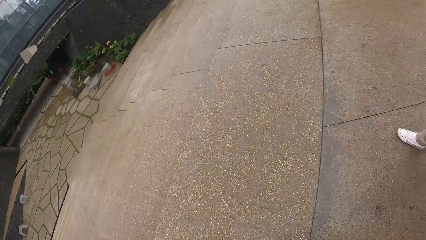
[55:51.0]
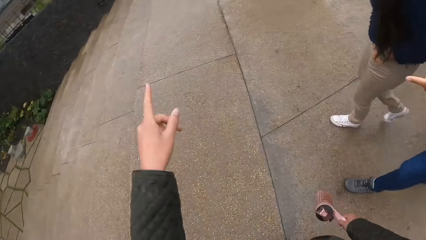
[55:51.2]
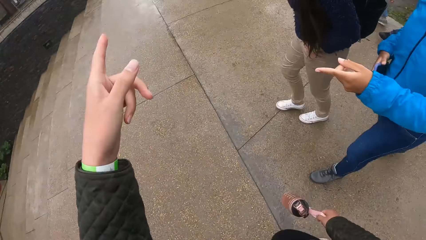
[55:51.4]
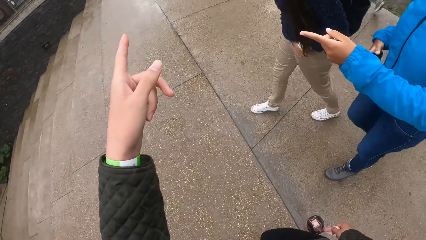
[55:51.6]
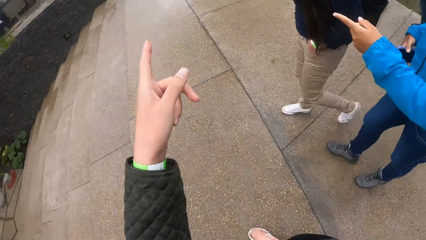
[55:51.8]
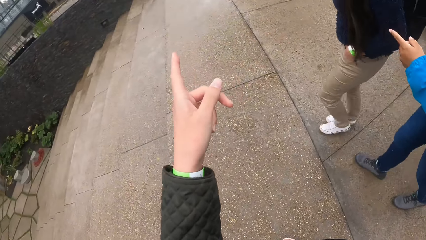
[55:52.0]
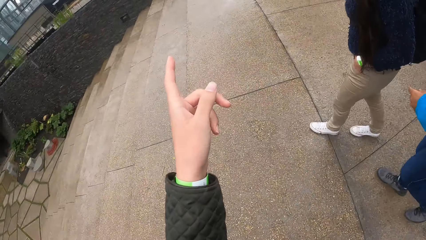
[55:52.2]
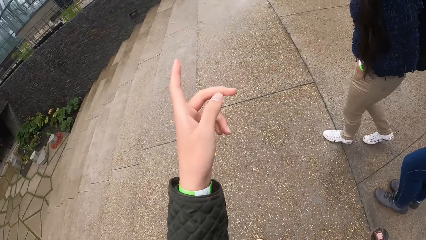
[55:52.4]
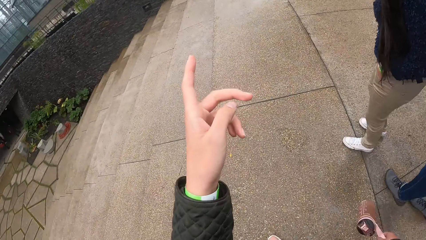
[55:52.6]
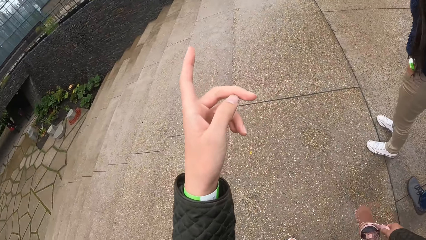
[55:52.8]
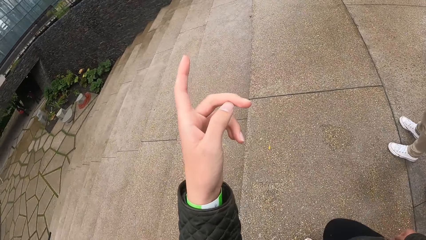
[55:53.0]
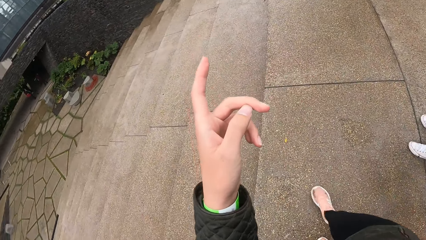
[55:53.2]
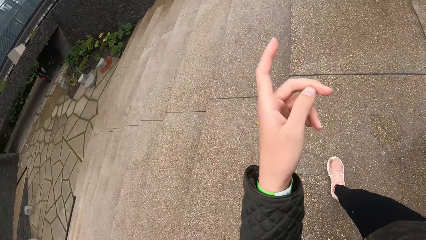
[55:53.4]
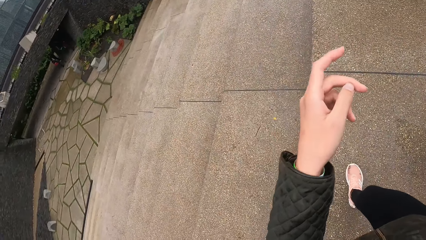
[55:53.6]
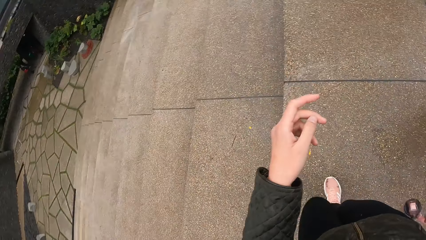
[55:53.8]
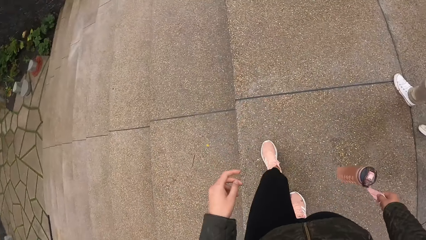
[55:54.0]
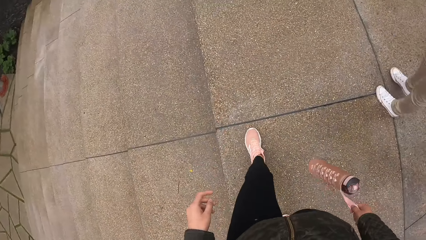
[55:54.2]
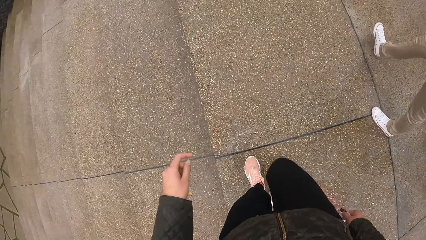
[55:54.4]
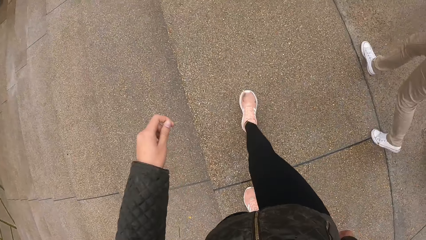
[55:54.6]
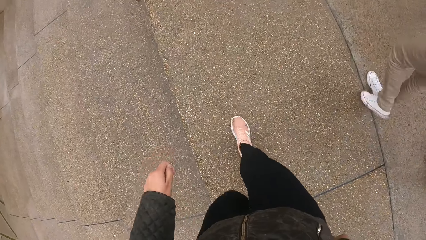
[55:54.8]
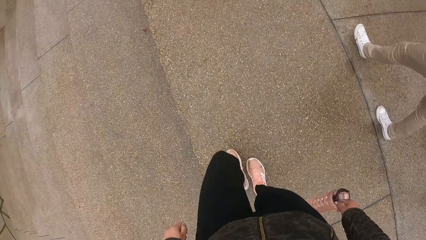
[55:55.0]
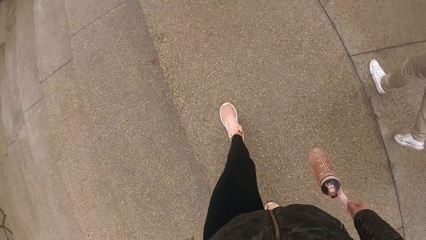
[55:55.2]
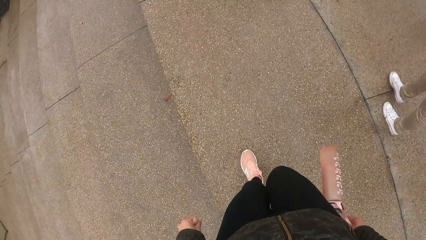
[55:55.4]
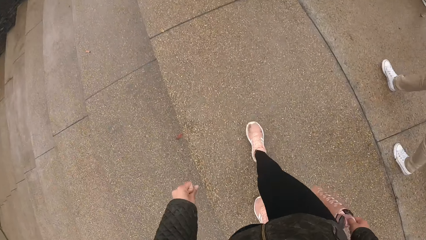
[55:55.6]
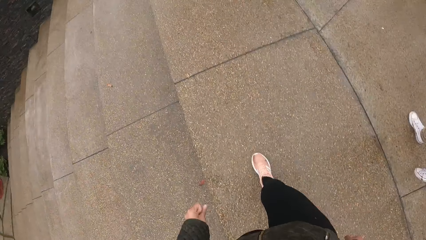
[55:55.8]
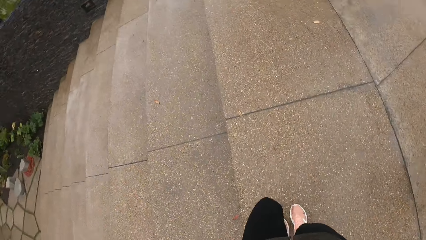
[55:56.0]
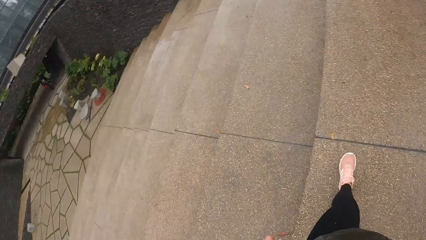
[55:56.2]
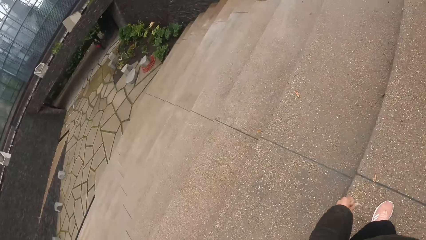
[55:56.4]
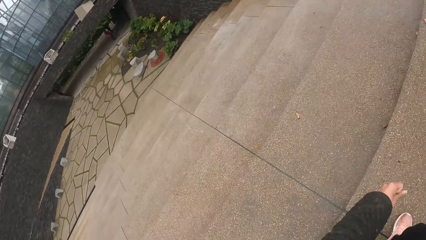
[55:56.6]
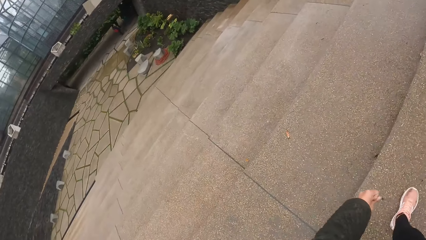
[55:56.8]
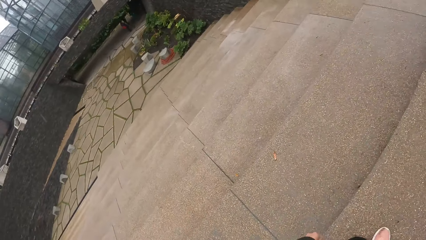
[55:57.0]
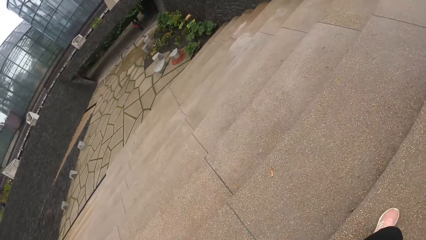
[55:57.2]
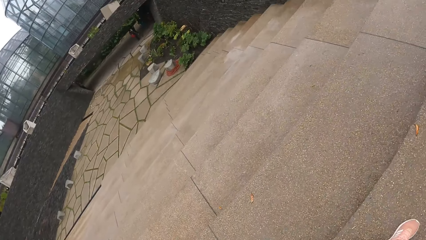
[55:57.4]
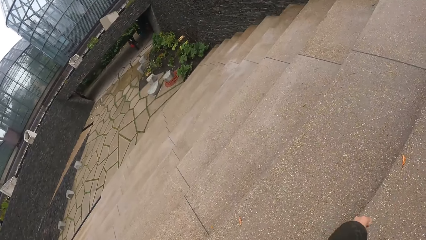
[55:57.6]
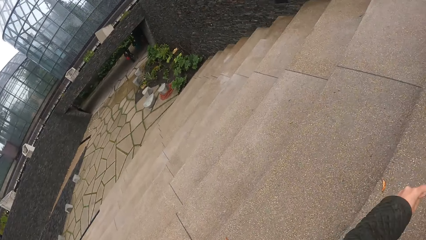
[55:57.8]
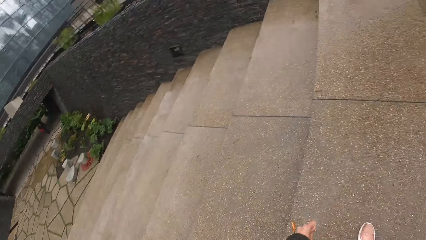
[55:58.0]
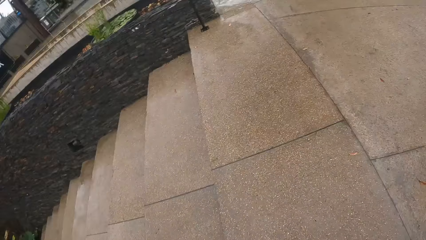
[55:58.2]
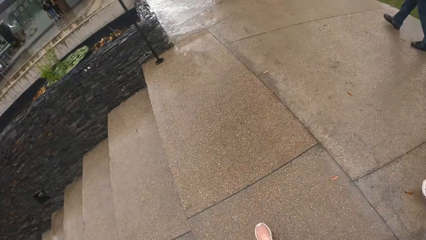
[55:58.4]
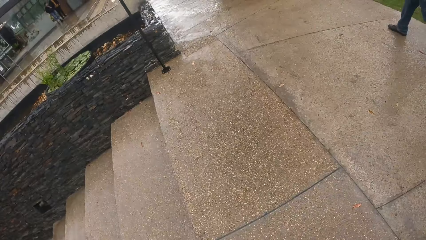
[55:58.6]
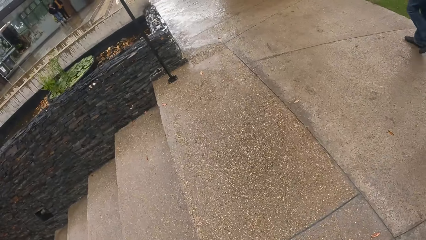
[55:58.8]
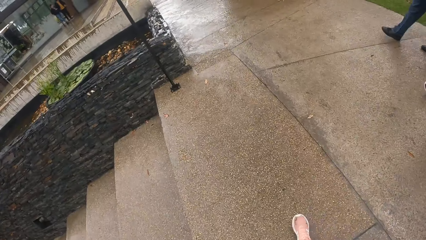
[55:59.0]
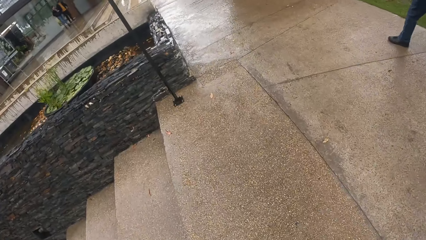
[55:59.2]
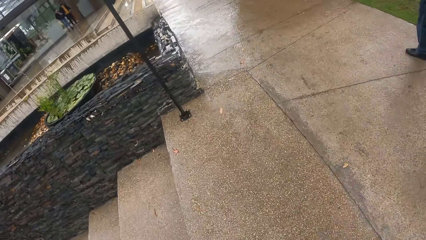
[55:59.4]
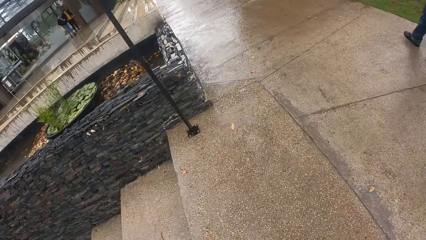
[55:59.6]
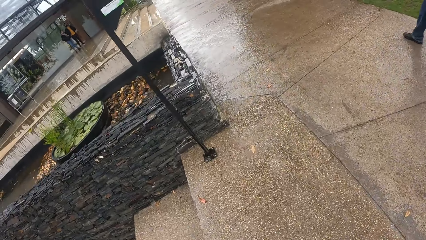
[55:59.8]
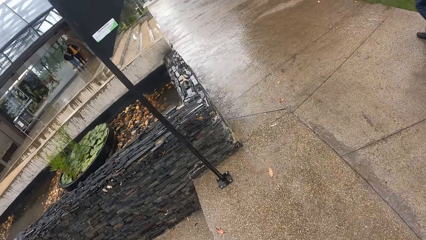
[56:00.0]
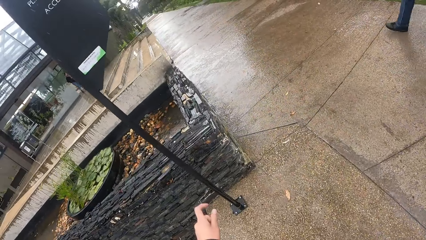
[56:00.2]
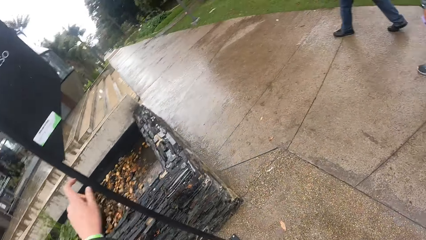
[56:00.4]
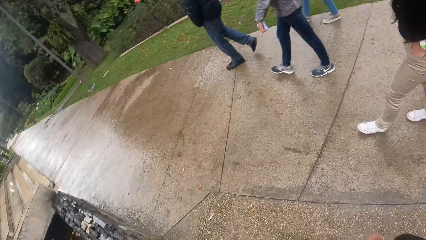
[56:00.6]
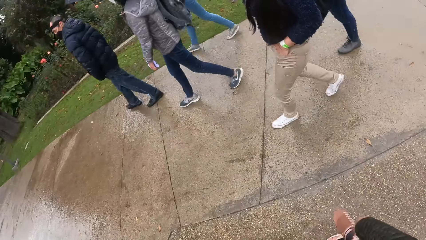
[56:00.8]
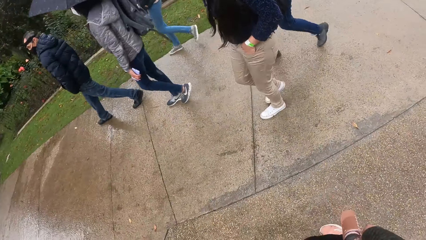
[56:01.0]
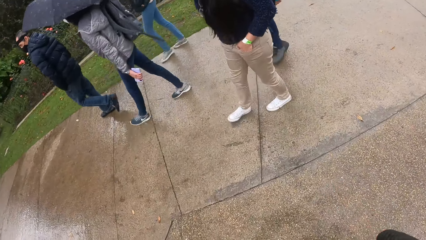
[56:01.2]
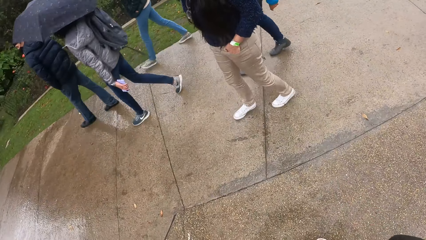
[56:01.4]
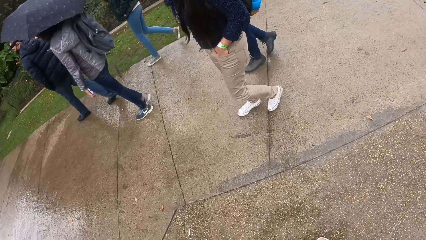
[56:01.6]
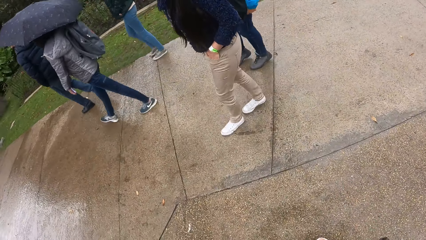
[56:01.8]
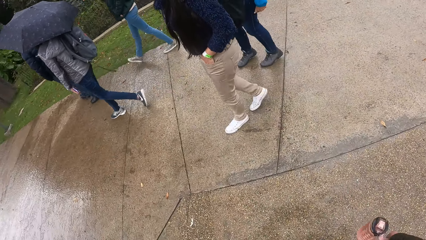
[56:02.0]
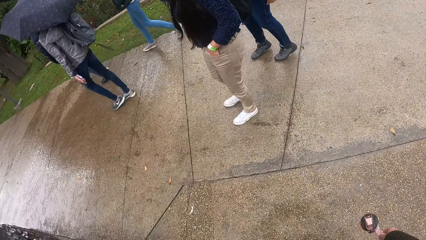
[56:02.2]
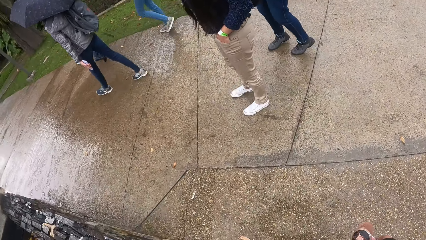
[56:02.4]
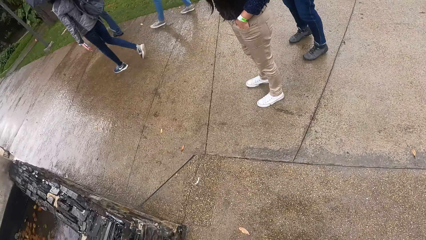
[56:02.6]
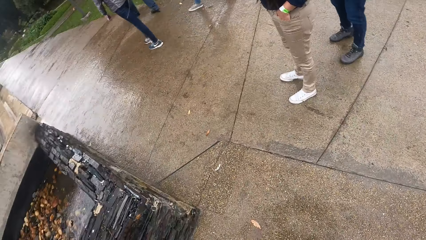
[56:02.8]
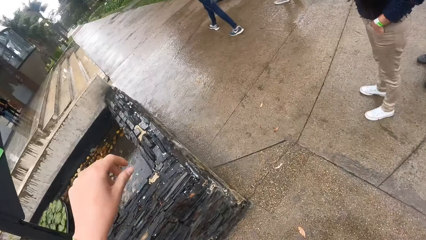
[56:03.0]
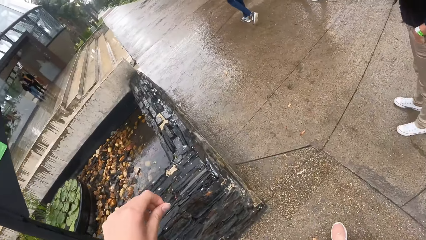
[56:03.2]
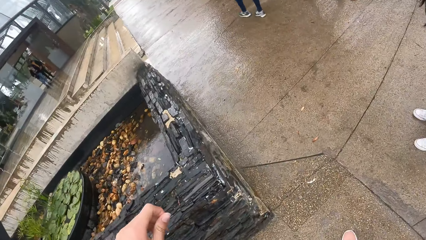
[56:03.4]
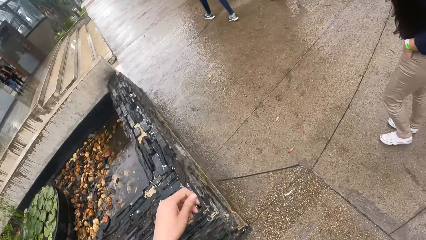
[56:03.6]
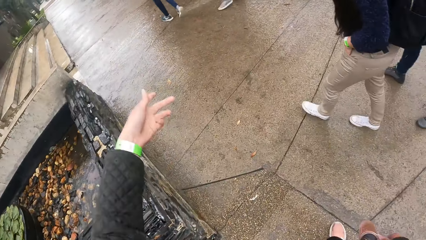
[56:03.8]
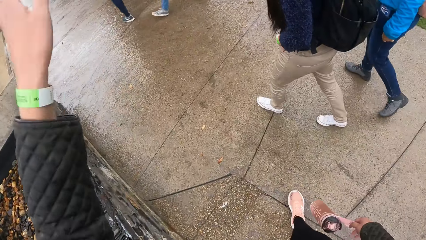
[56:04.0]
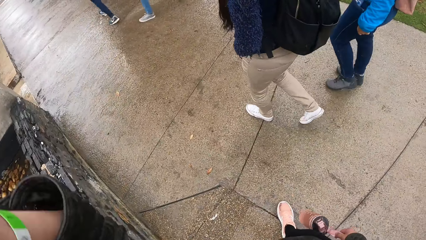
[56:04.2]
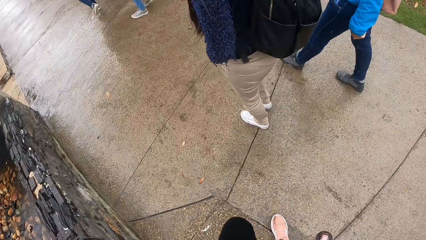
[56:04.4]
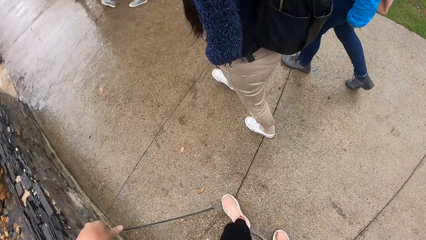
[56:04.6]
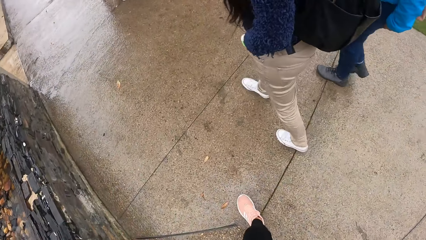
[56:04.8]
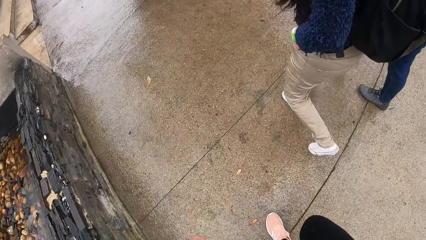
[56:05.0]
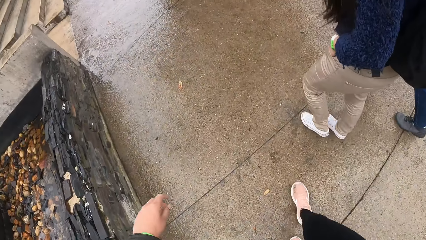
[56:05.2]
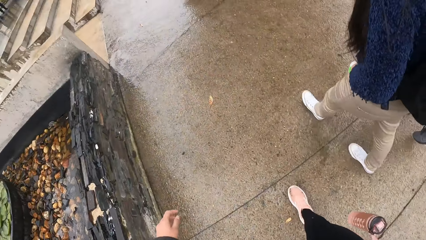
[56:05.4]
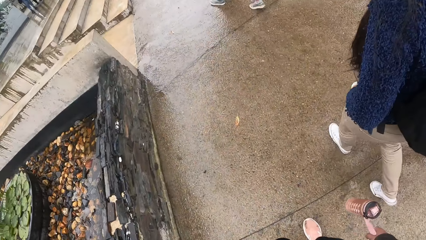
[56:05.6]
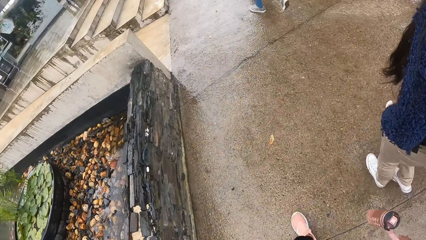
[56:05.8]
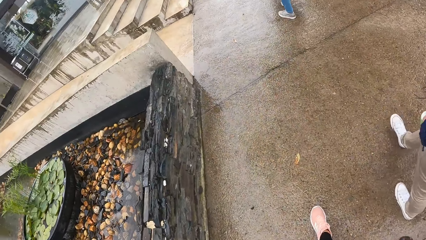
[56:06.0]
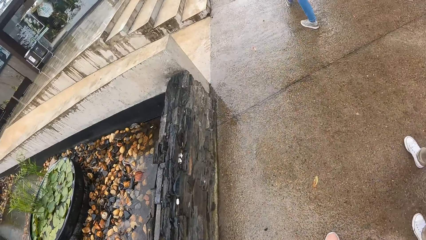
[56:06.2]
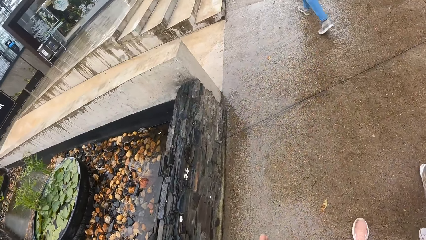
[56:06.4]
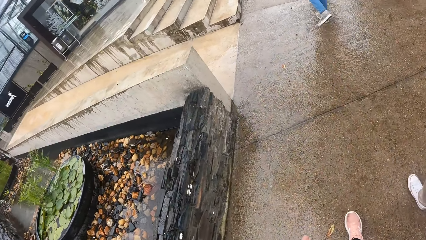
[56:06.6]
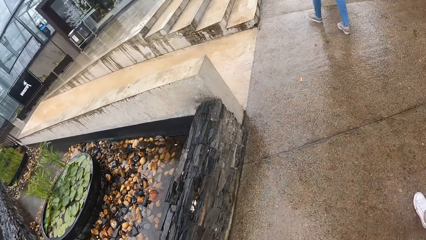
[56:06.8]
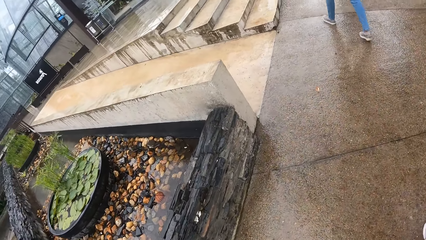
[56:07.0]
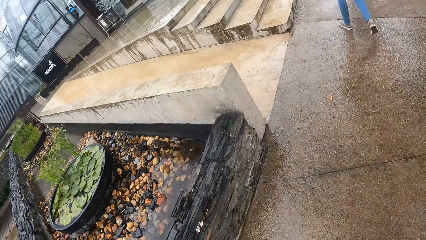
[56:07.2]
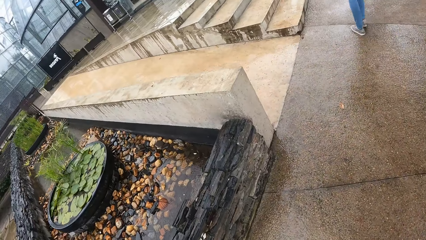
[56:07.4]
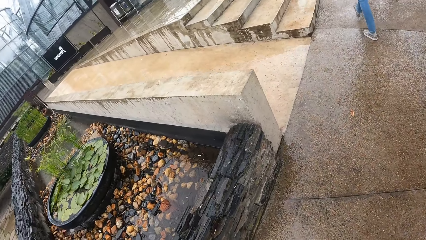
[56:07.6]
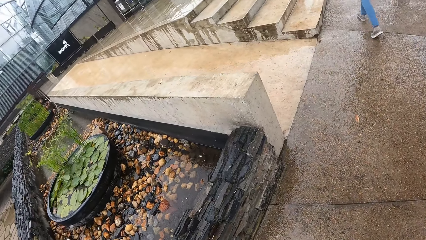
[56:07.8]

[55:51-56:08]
Four women move around. Two of the women point at something. The four women move around. The camera wearer looks around. The four women move around. One woman moves her hand. The four women move around.
